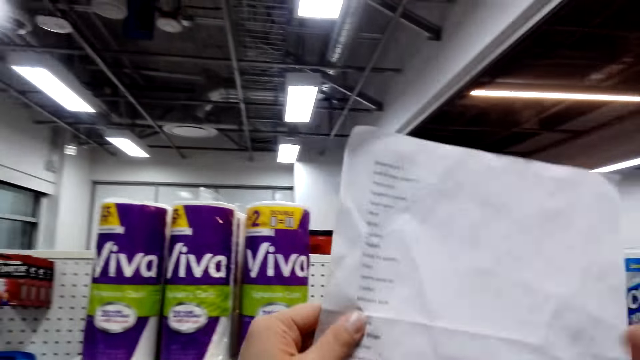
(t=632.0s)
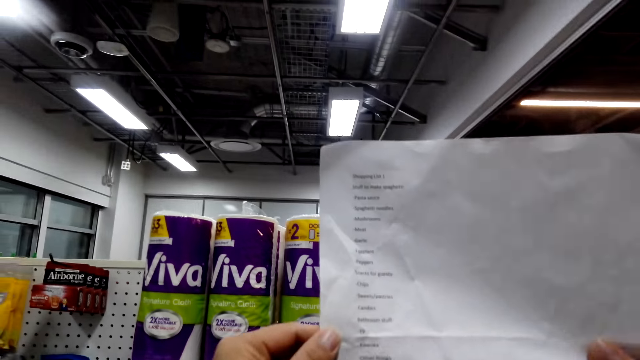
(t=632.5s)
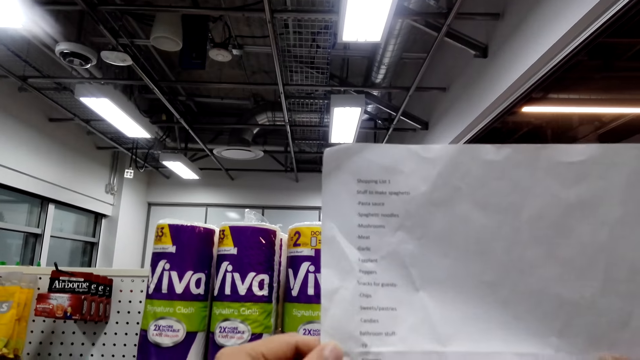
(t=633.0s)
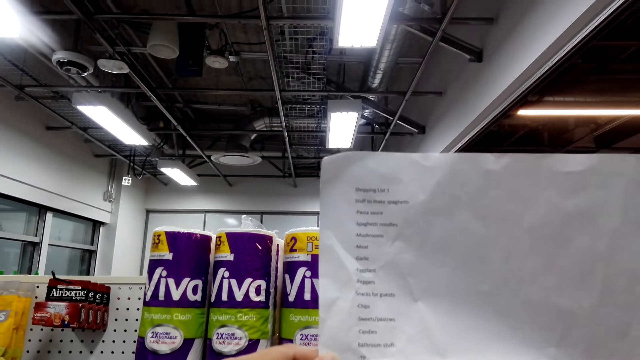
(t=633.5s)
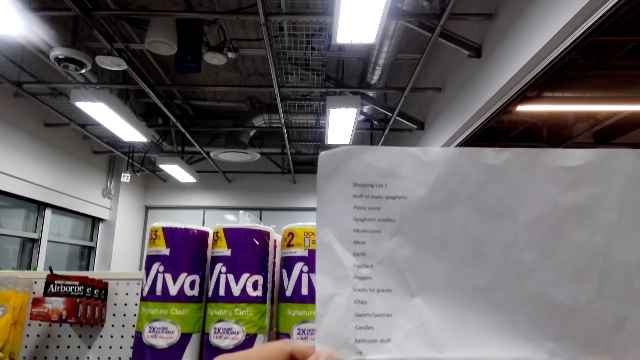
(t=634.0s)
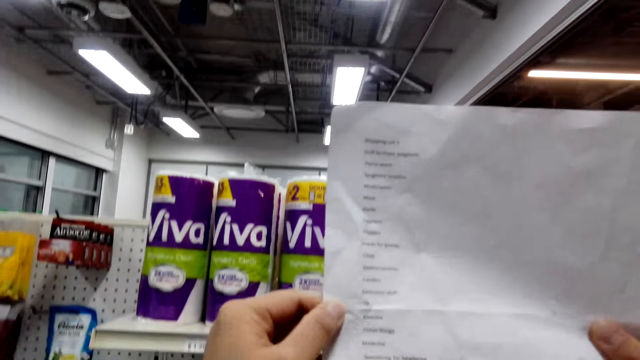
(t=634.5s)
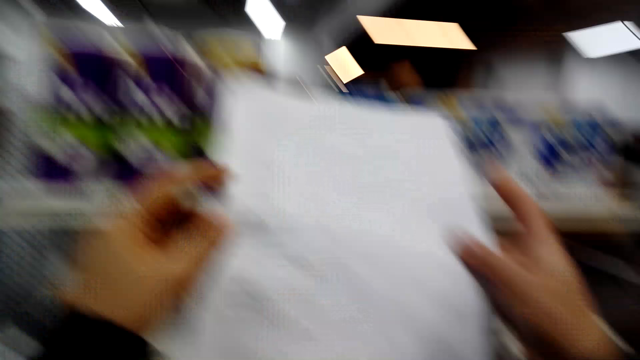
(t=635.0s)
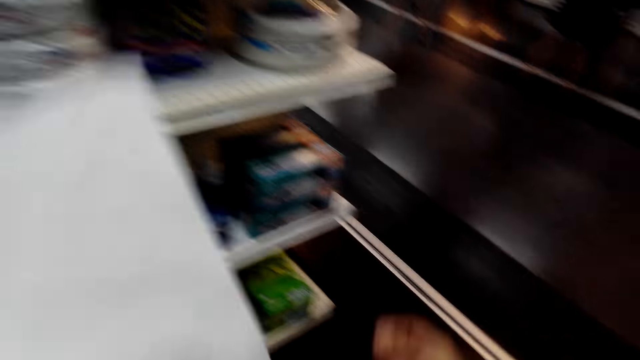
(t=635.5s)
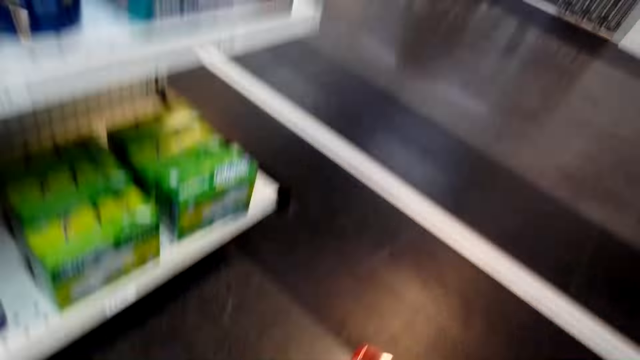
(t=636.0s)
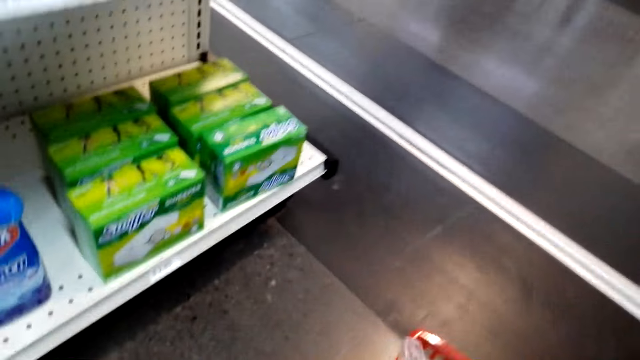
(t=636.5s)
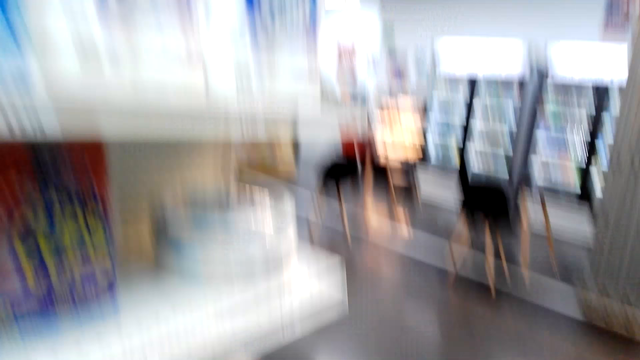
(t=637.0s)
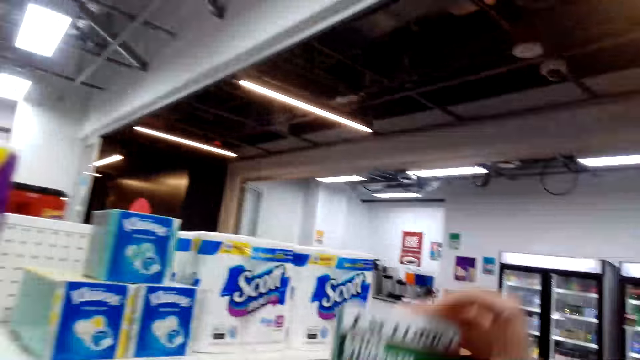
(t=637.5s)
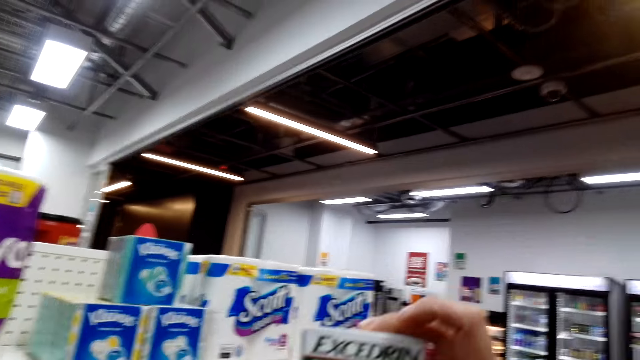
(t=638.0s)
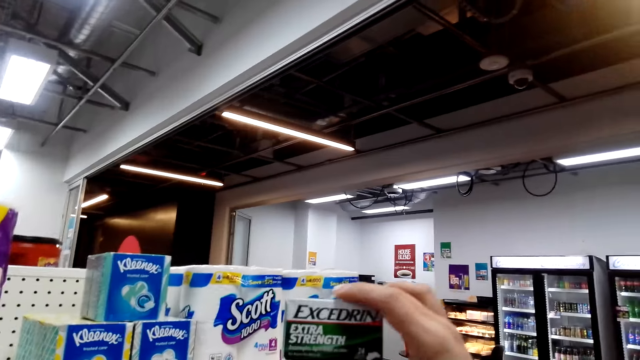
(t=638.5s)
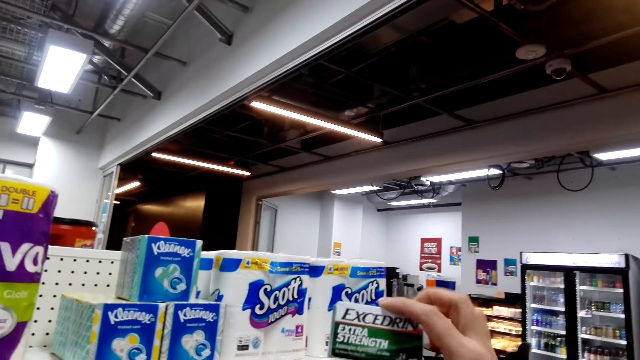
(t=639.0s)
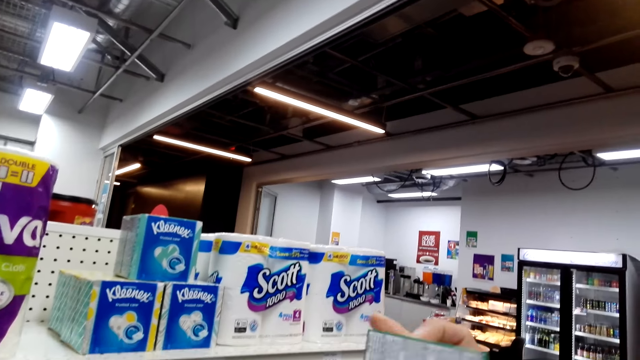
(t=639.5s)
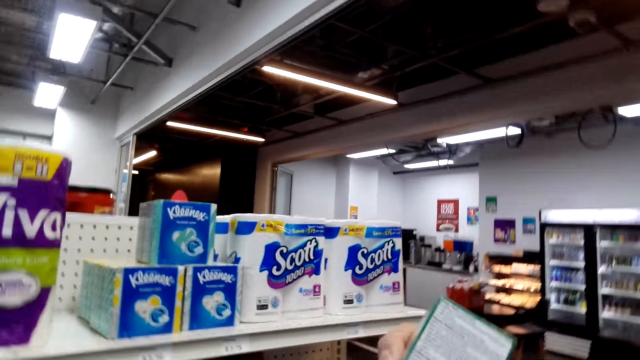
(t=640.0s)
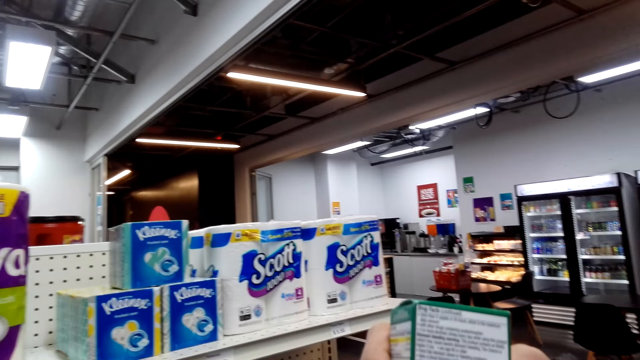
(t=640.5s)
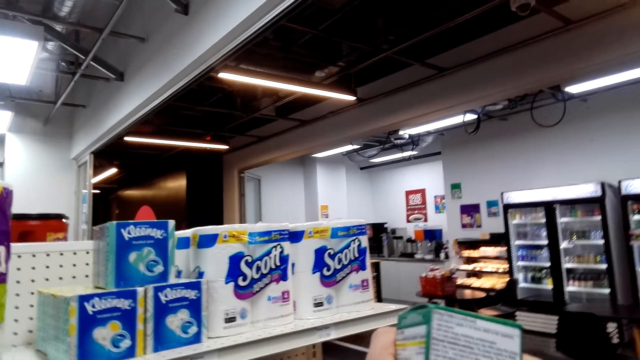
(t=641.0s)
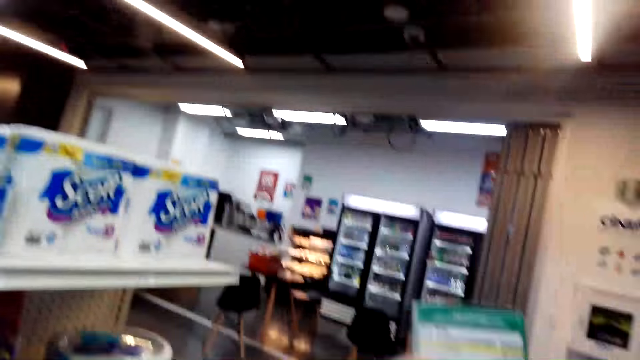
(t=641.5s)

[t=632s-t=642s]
The camera wearer reads a shopping list. They pick up an Excedrin medicine. They read the Excedrin medicine.

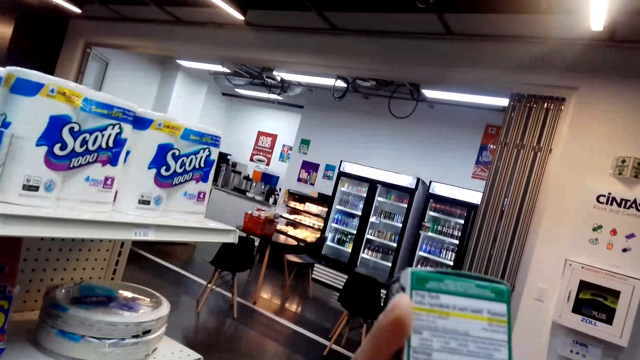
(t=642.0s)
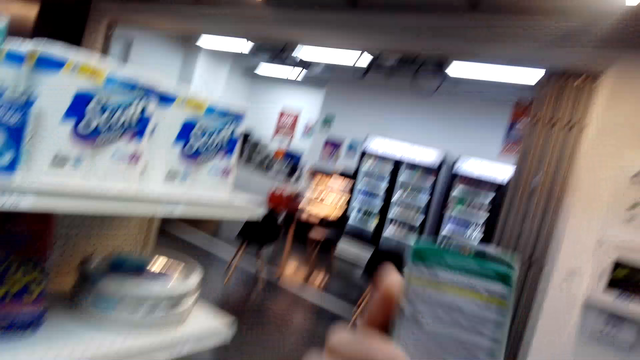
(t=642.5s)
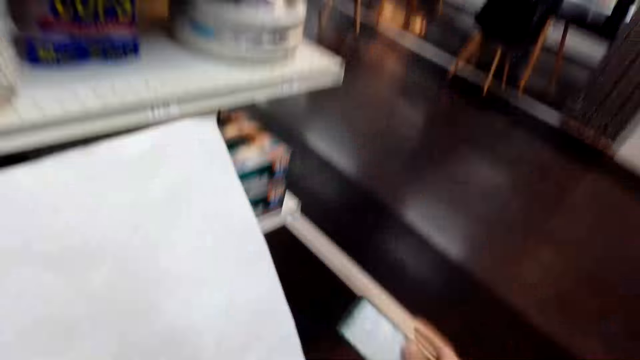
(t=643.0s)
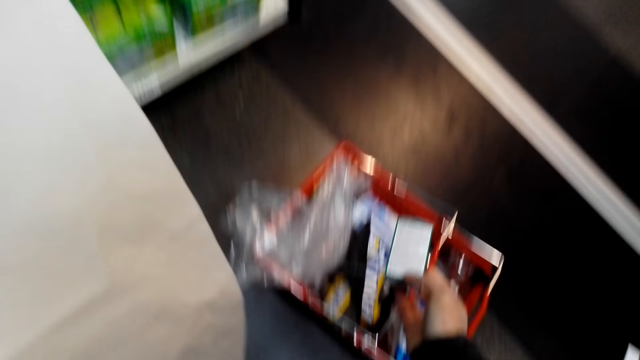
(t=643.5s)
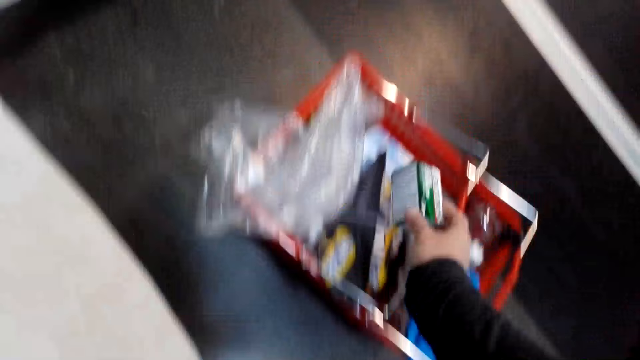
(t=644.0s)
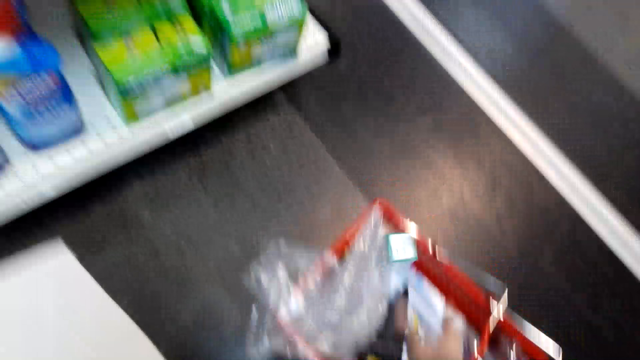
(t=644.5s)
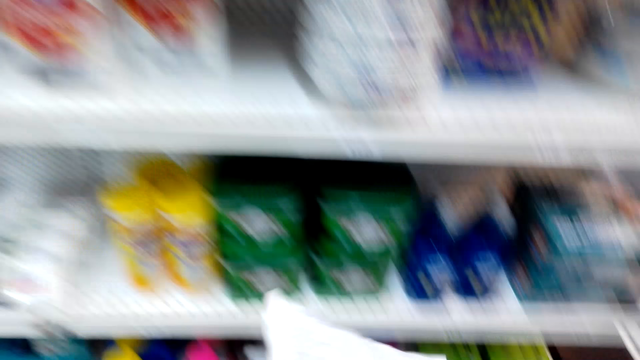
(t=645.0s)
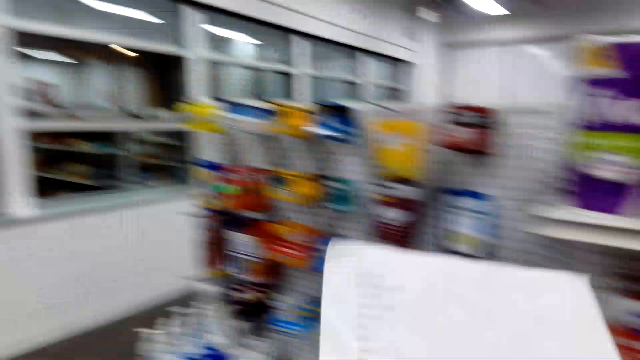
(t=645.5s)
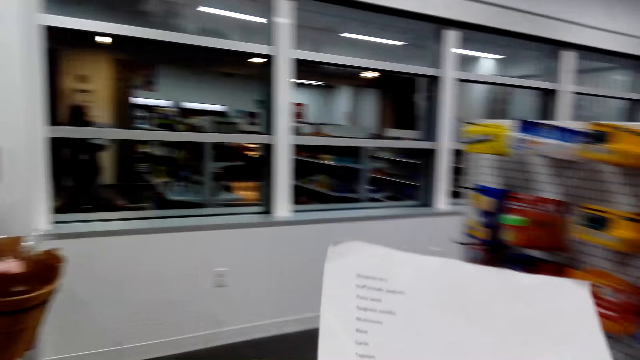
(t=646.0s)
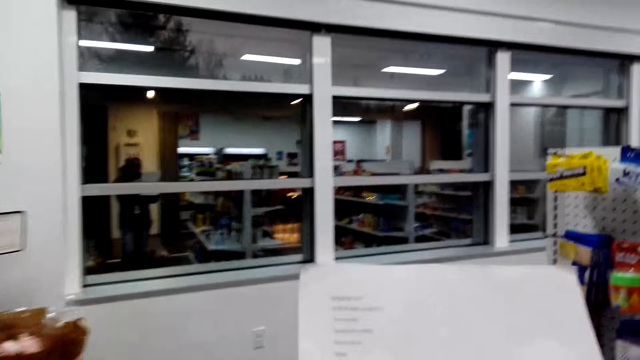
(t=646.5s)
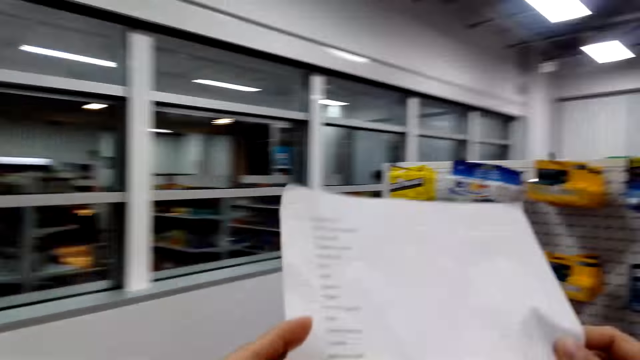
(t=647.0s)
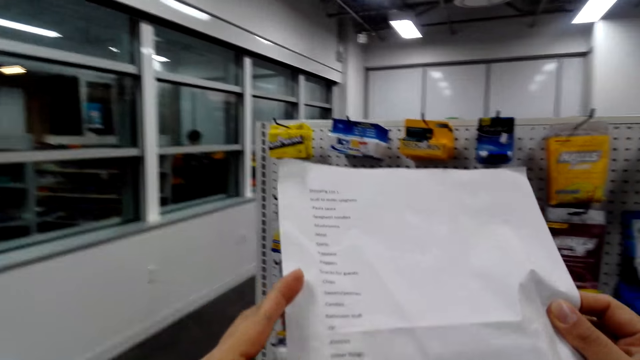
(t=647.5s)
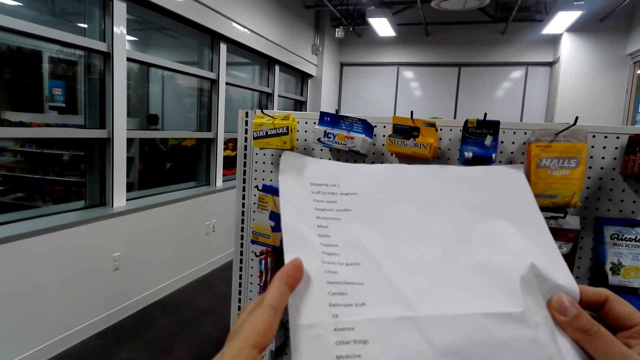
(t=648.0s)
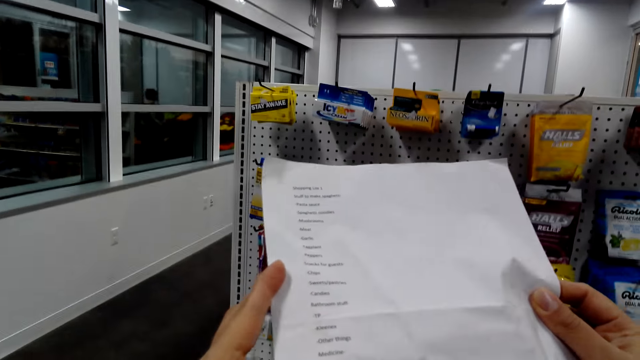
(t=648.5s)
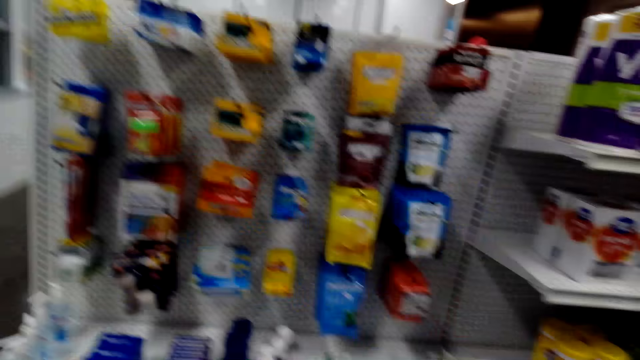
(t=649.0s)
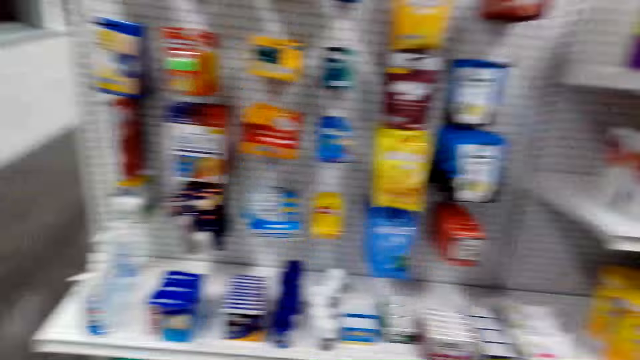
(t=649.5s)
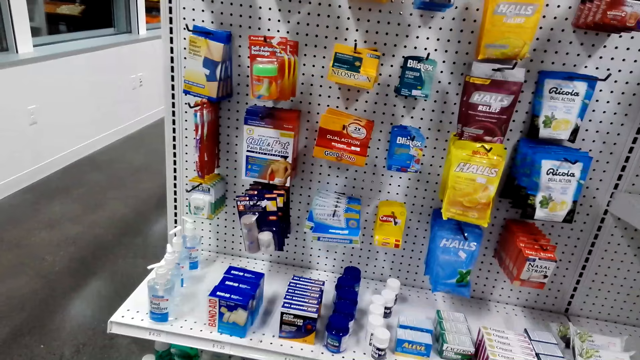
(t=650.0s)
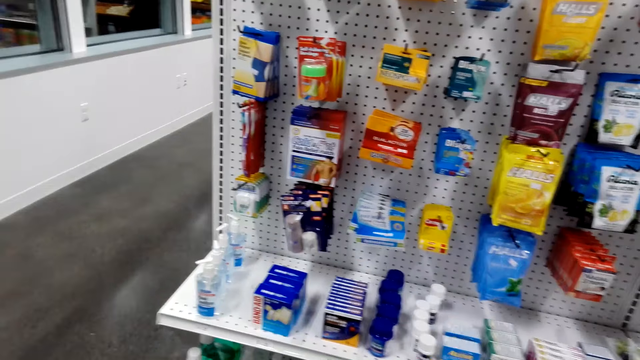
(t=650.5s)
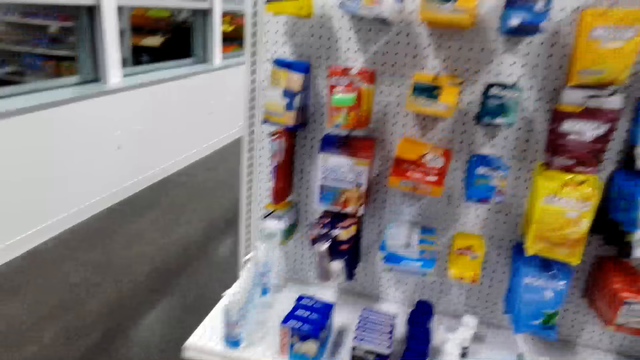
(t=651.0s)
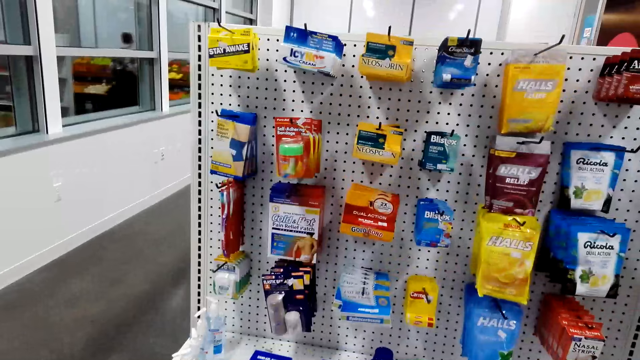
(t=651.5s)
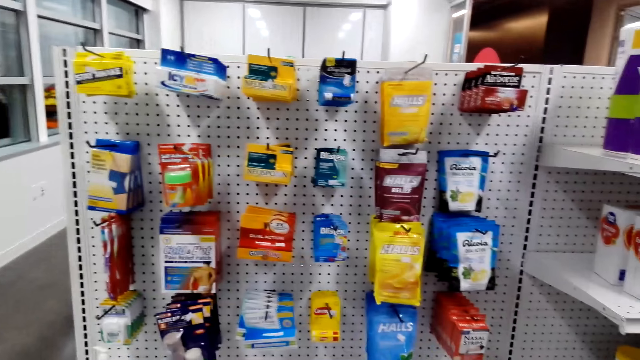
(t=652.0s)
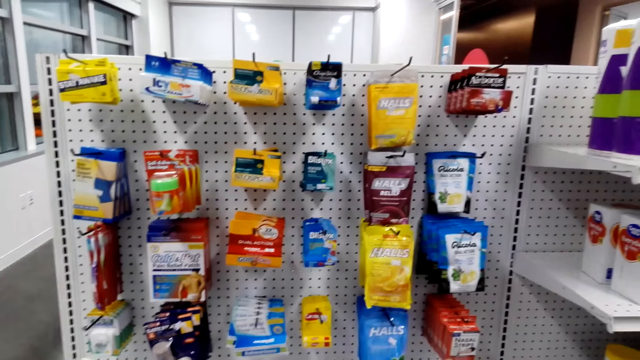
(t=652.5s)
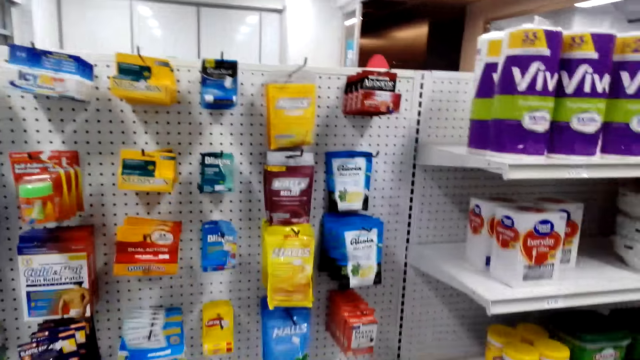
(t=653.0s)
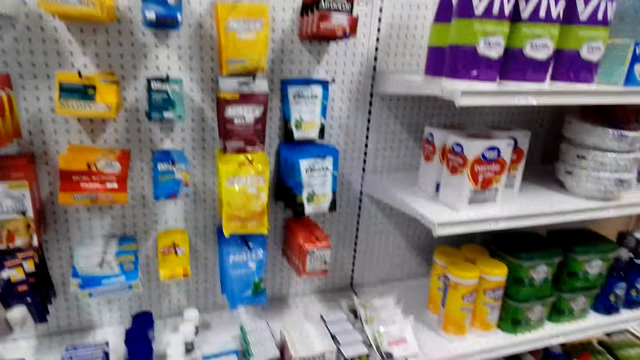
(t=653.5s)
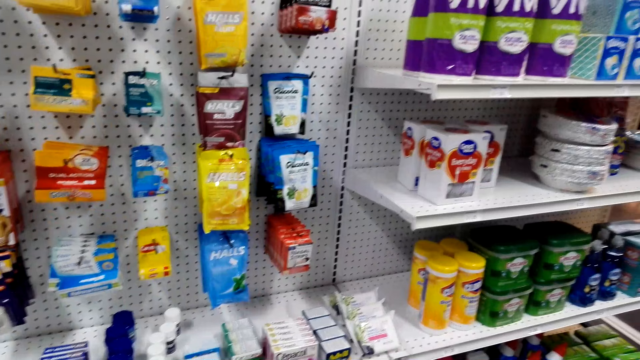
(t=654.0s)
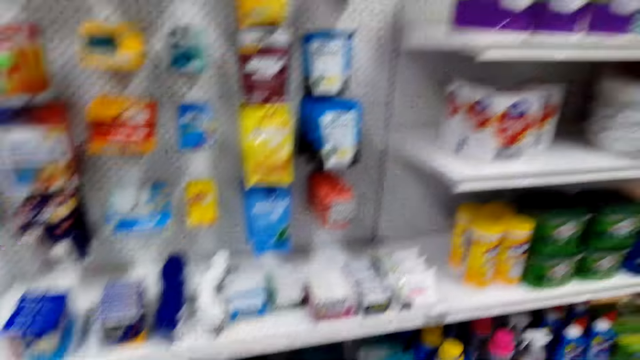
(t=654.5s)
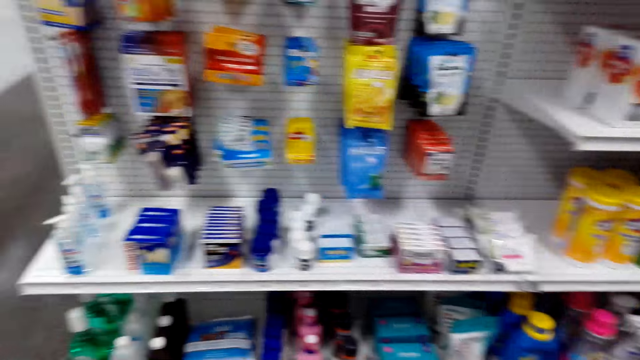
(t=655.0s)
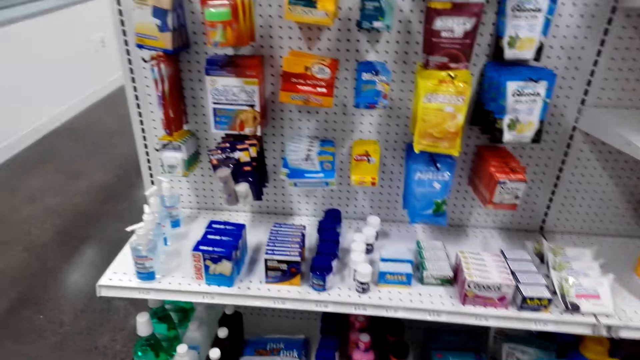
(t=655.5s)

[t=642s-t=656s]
The camera wearer puts the medication in the trolley. They read the shopping list.
